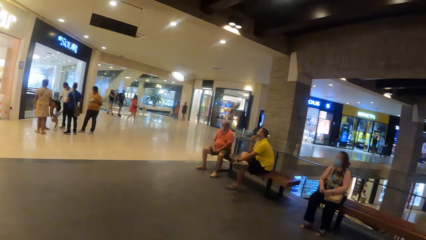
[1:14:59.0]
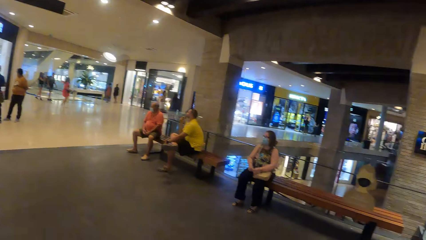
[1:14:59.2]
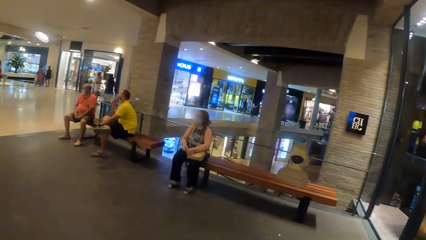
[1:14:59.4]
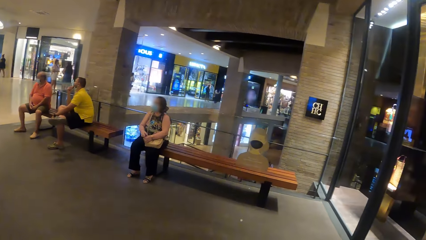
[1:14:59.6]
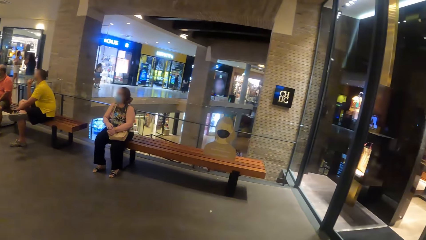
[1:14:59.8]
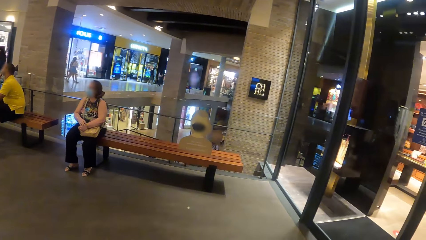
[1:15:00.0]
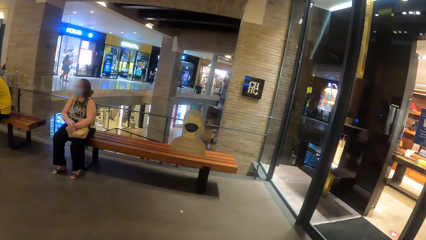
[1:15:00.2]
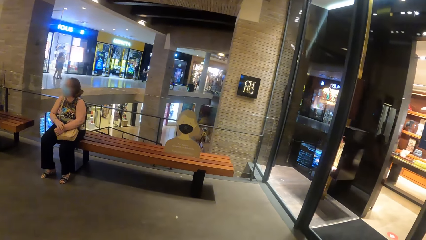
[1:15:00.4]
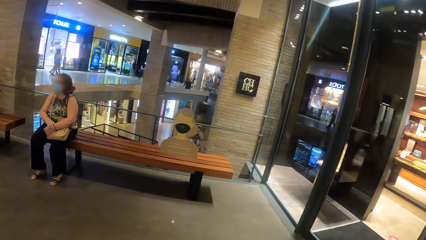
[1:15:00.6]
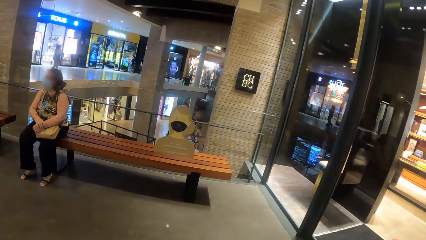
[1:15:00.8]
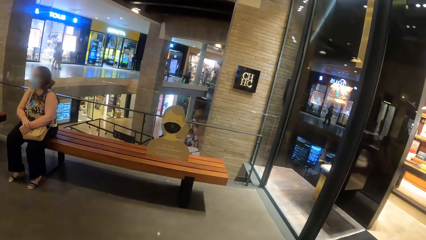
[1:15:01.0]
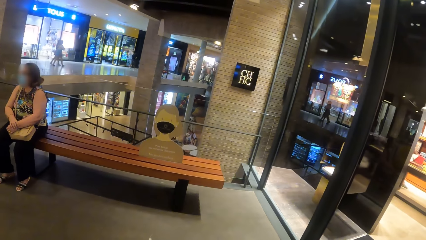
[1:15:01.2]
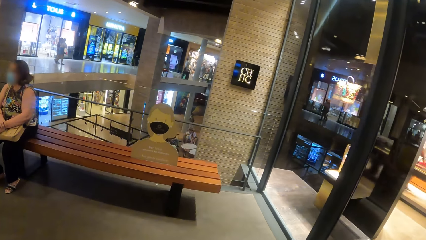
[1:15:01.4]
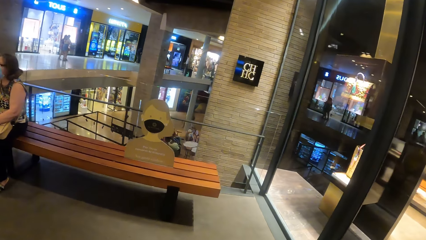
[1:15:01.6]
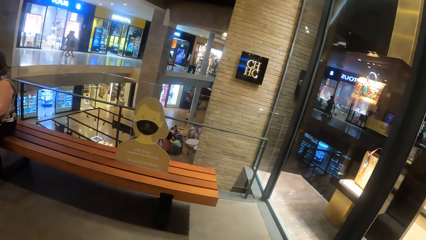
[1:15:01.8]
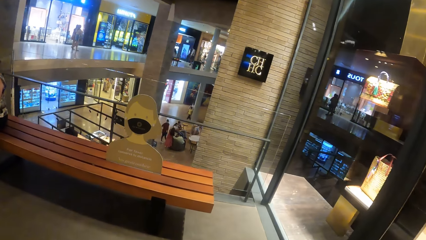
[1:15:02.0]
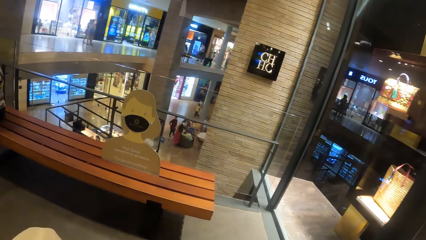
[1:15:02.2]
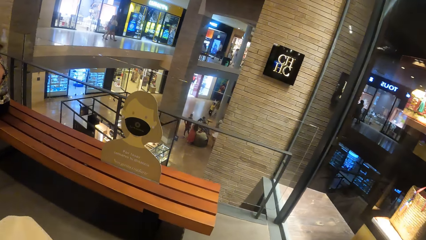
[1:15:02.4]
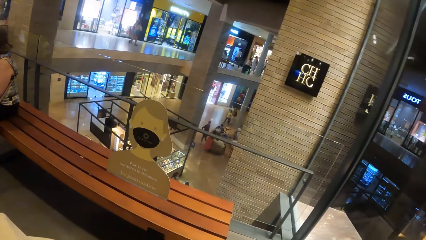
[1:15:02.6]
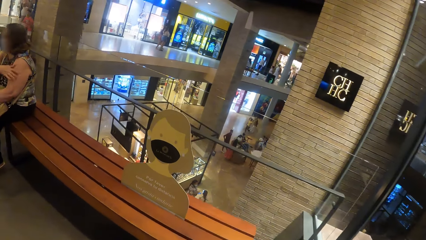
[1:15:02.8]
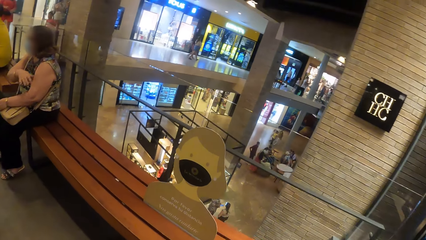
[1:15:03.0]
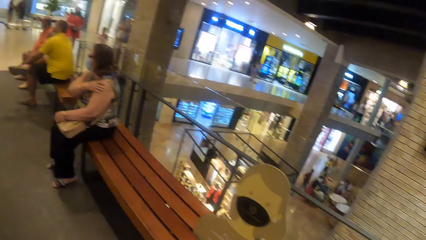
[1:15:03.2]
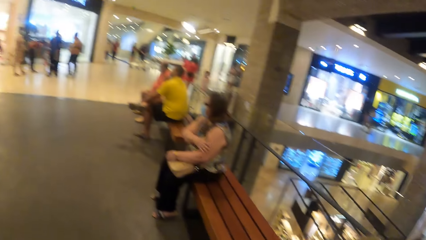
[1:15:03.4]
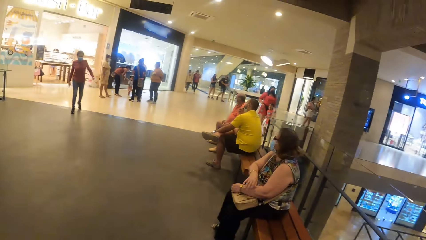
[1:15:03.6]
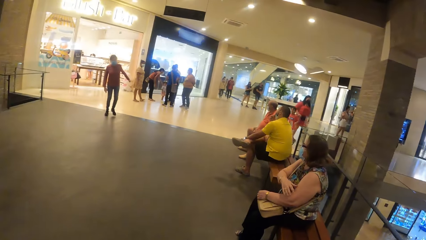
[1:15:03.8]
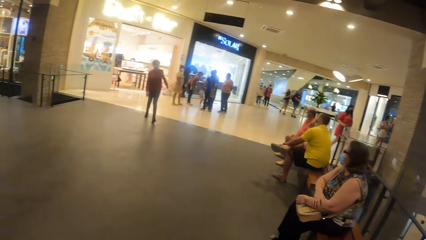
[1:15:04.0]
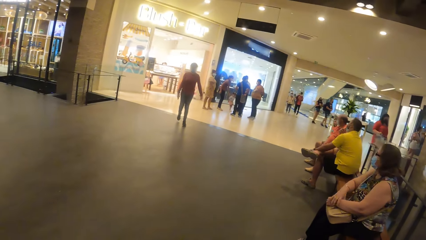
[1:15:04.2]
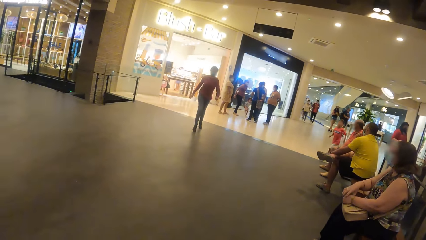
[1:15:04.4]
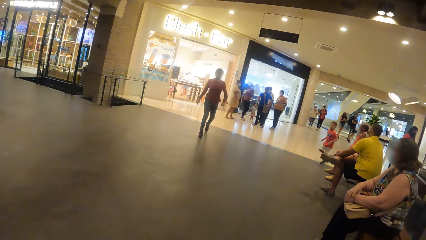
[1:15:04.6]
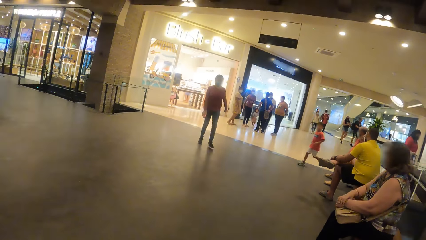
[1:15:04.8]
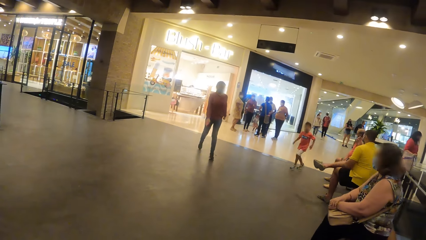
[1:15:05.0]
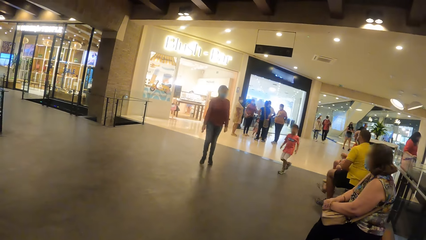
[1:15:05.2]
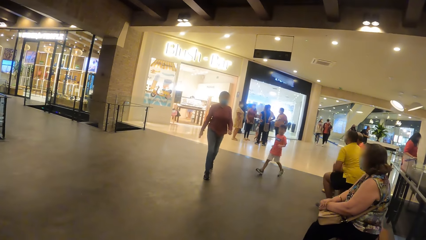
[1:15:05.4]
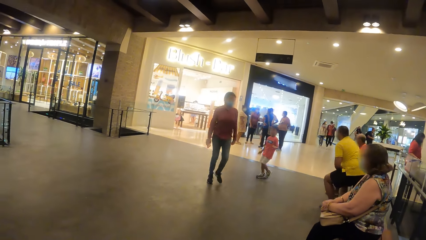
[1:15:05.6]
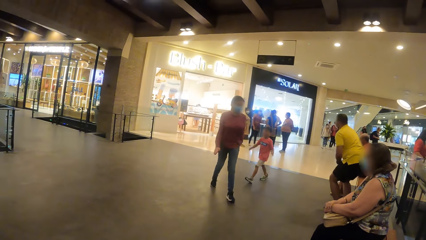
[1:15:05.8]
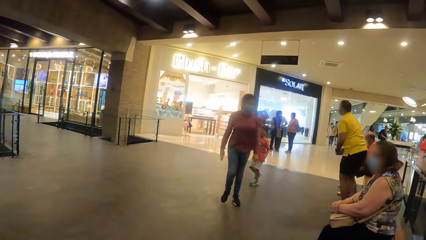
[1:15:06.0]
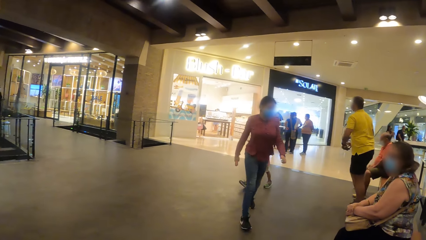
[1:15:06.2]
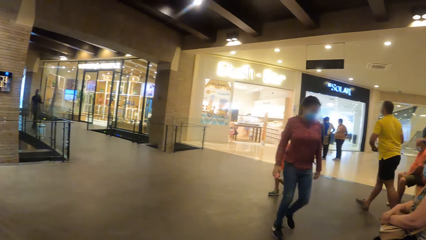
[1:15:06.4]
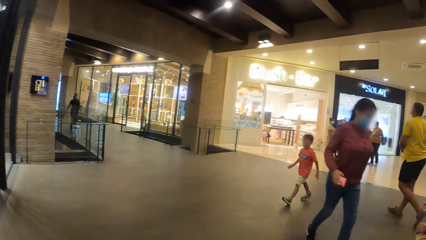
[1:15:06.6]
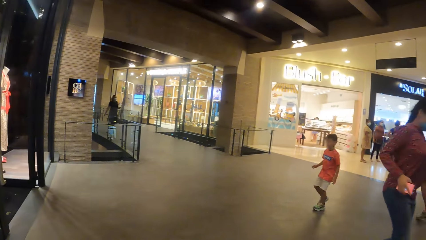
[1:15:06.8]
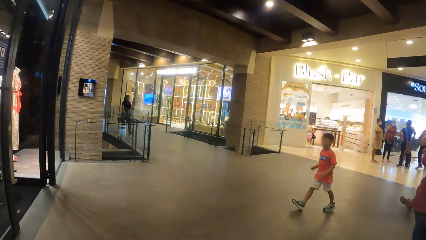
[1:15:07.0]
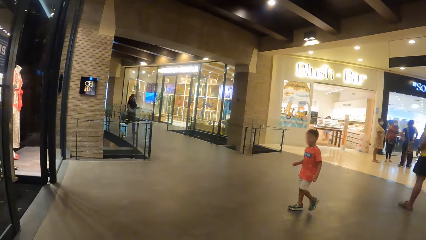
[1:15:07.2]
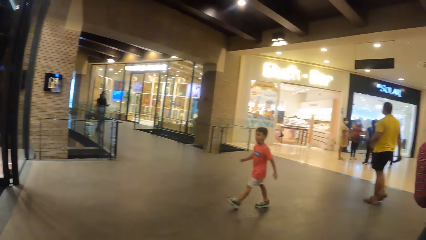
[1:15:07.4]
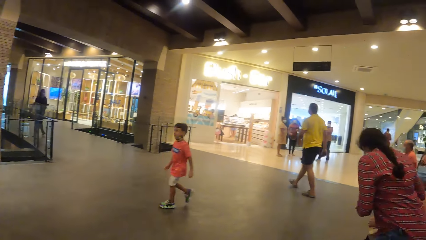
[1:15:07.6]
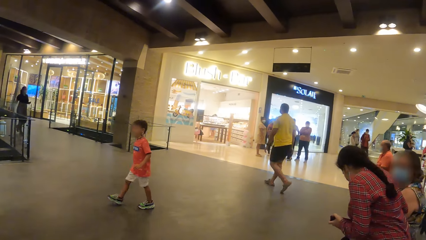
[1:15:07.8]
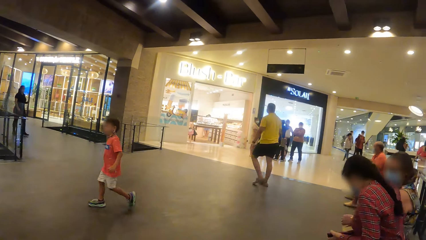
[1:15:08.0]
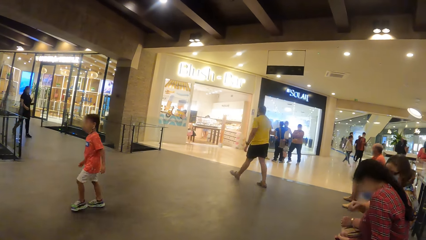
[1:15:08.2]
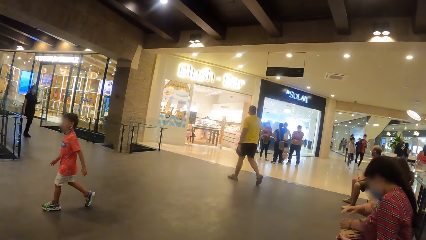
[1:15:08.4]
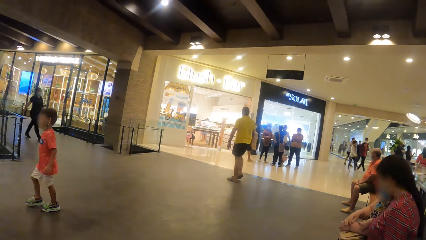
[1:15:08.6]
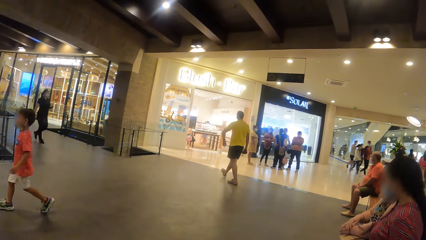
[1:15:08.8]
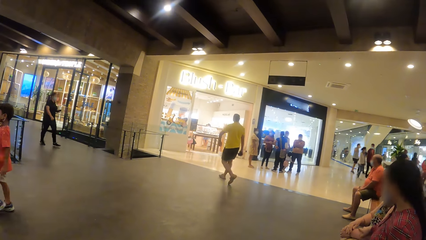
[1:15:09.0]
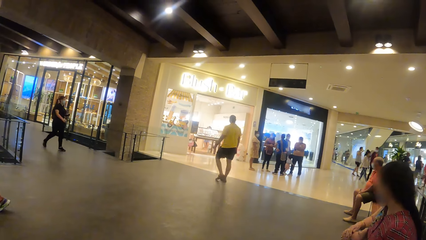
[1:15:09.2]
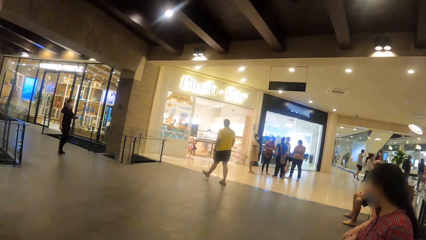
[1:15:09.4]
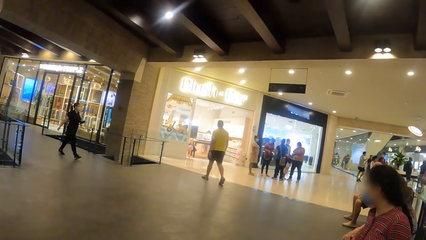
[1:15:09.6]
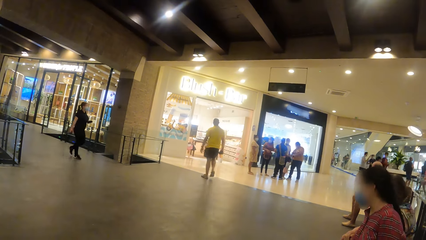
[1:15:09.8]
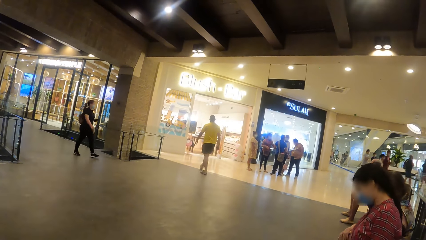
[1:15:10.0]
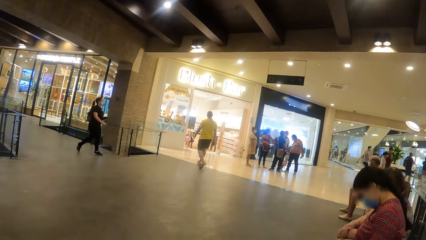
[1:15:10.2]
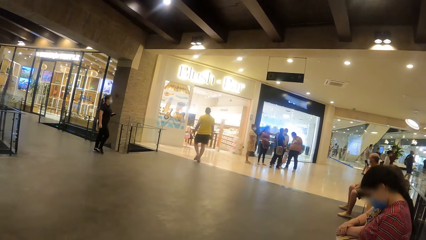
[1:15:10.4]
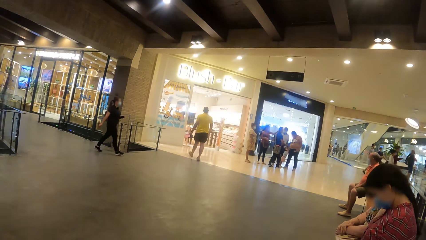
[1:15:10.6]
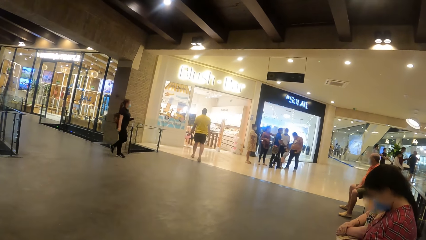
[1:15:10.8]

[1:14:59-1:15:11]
The camera wearer walks on the mall hallway. They sit down on the bench. They look around the mall.

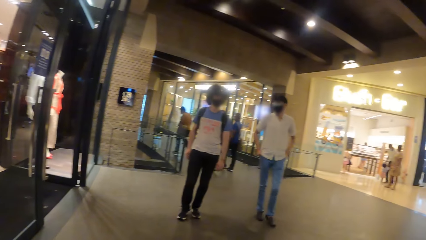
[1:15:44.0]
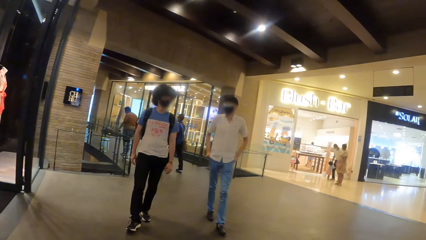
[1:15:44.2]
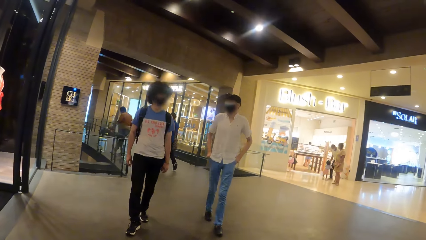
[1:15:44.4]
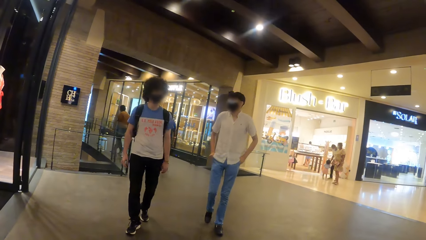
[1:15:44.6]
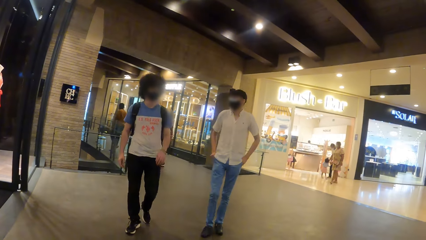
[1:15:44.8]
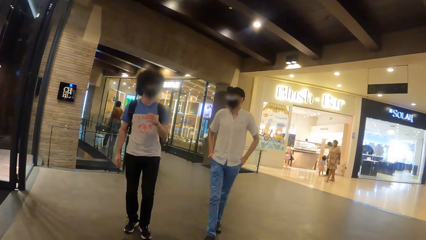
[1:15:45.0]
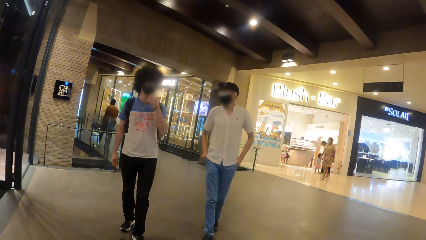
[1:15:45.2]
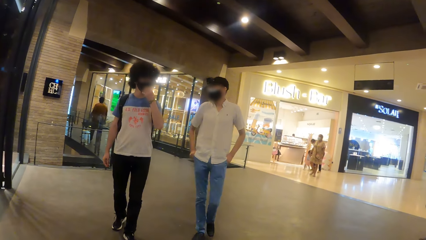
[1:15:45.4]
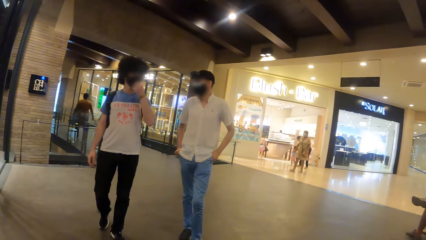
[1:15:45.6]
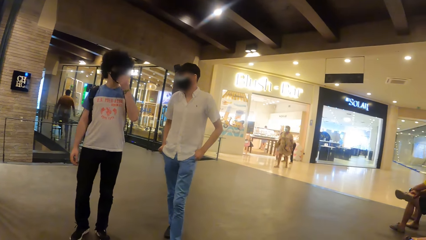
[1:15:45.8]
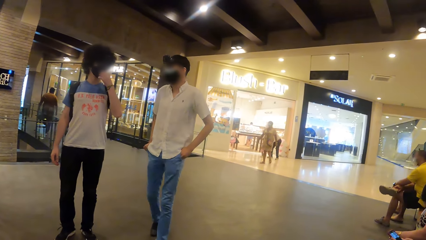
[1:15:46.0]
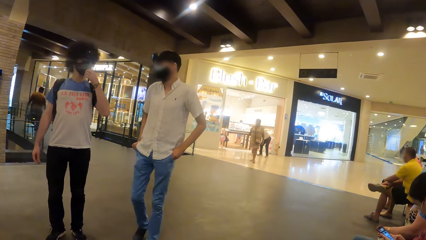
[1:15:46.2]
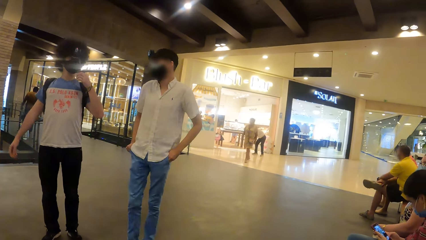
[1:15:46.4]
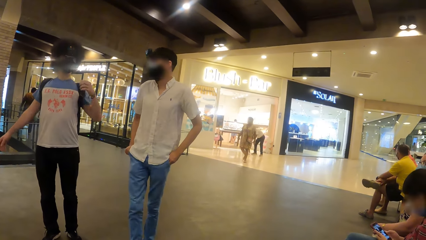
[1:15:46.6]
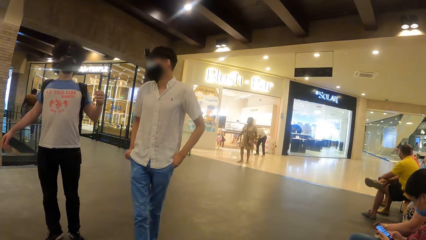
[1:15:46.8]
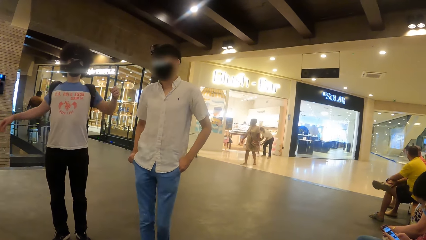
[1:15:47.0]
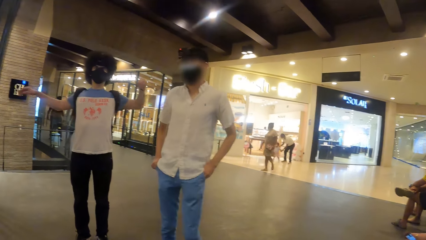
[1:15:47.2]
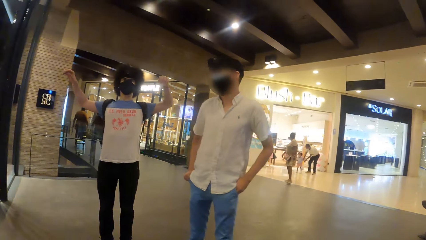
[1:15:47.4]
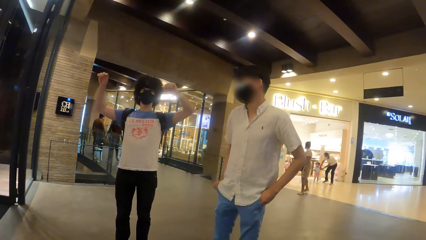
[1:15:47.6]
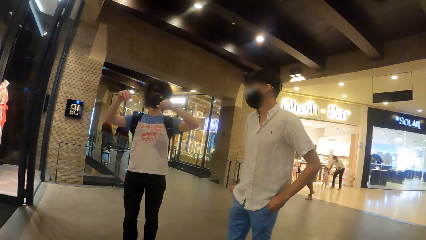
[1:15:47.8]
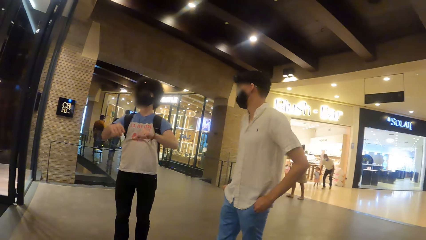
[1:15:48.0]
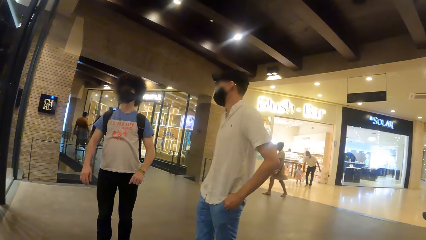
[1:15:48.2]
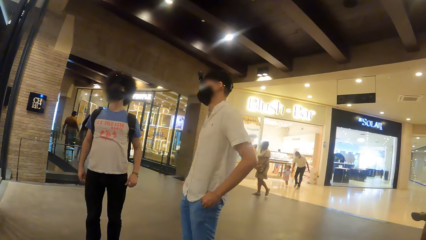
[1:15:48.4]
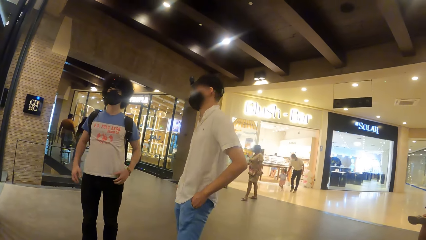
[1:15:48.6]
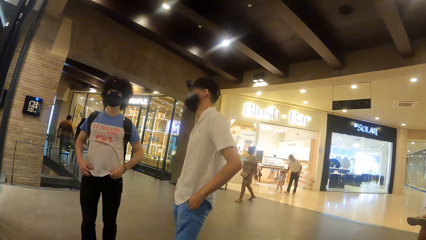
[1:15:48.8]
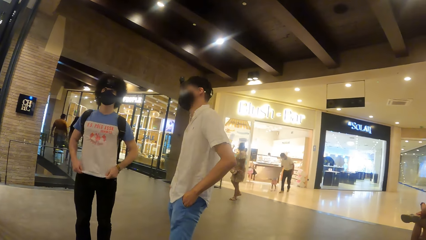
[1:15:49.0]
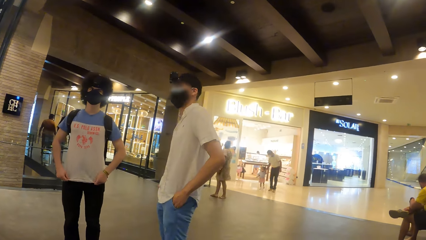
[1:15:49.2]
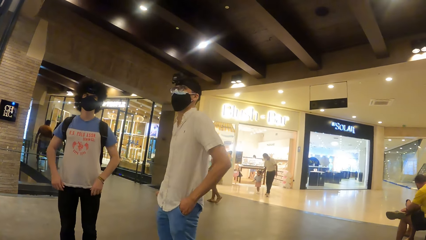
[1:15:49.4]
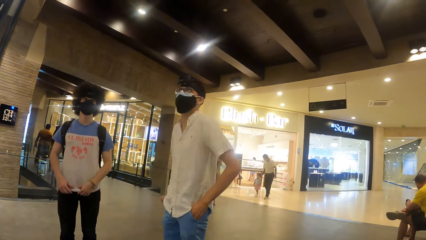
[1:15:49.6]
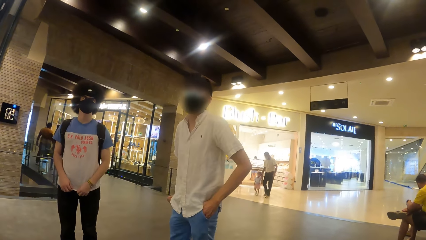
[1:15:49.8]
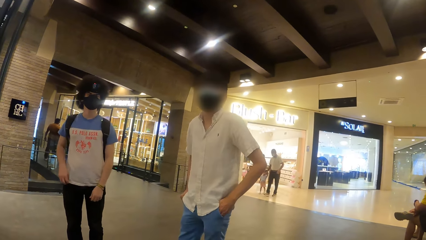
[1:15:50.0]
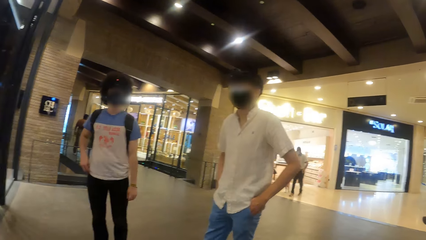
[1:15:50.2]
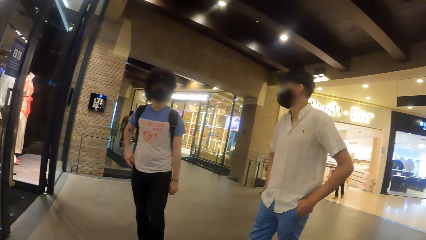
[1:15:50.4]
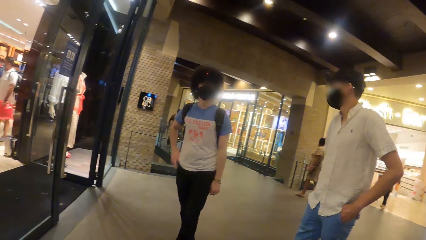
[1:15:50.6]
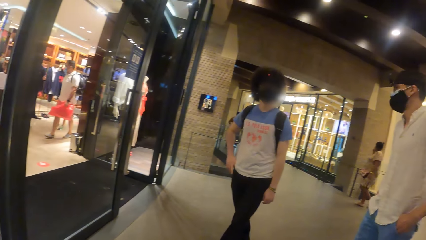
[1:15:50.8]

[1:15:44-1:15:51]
A man interacts with another man. The other man adjusts his shirt with both hands.
